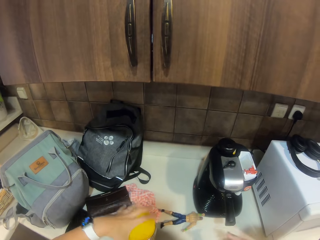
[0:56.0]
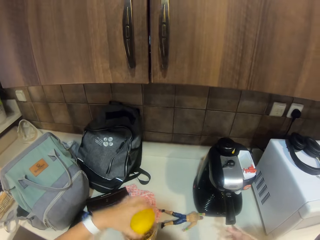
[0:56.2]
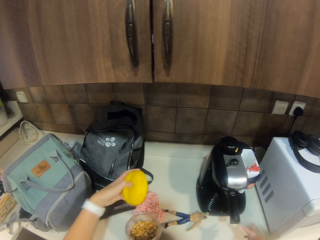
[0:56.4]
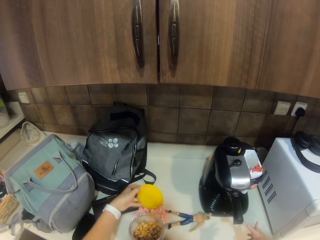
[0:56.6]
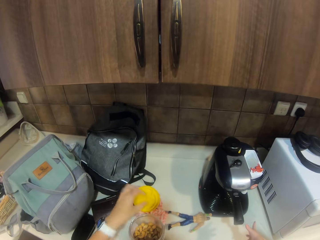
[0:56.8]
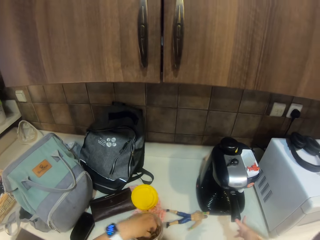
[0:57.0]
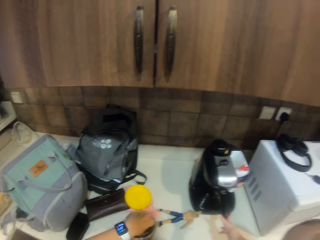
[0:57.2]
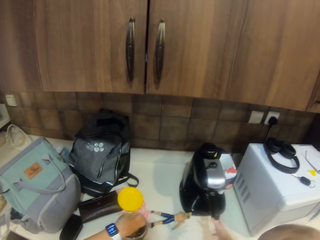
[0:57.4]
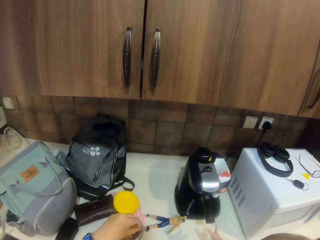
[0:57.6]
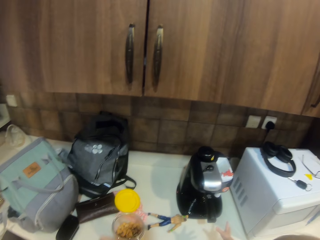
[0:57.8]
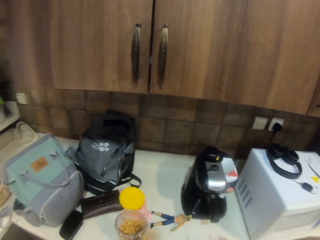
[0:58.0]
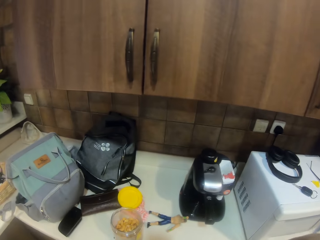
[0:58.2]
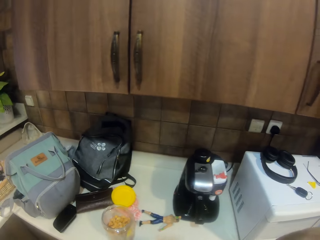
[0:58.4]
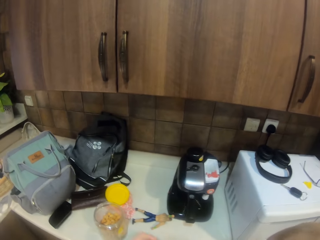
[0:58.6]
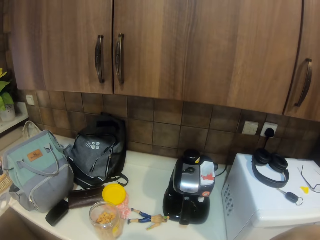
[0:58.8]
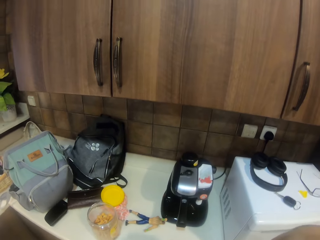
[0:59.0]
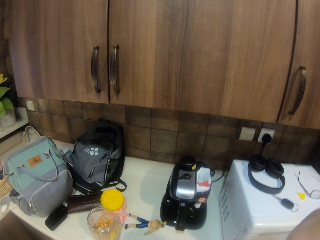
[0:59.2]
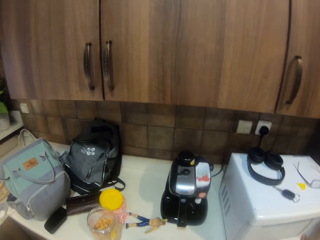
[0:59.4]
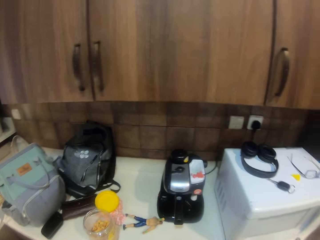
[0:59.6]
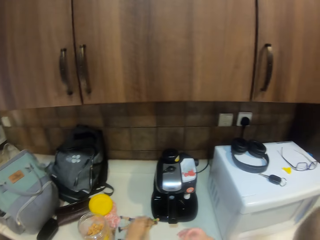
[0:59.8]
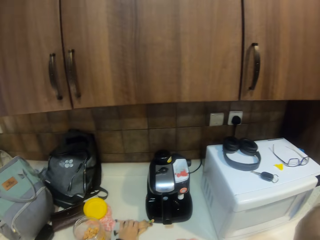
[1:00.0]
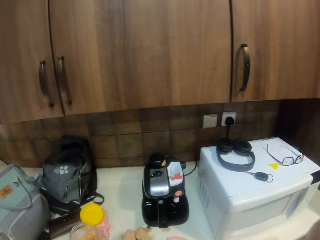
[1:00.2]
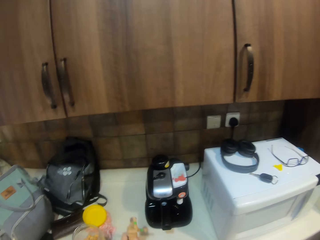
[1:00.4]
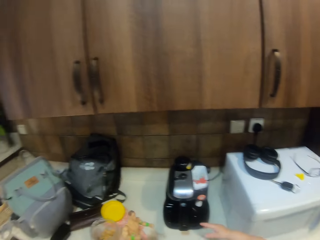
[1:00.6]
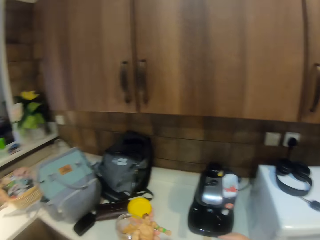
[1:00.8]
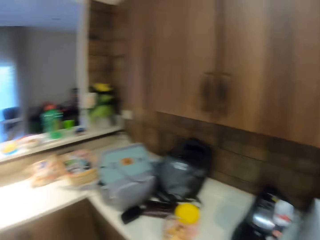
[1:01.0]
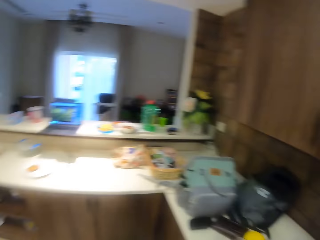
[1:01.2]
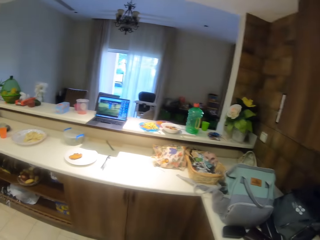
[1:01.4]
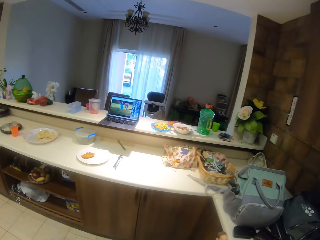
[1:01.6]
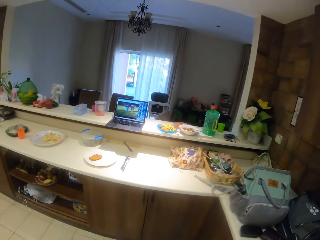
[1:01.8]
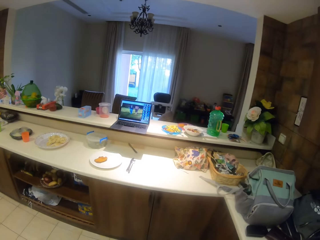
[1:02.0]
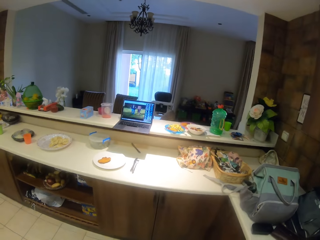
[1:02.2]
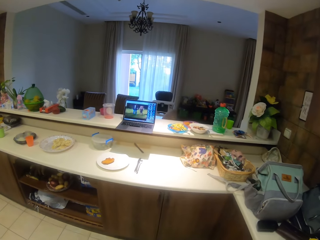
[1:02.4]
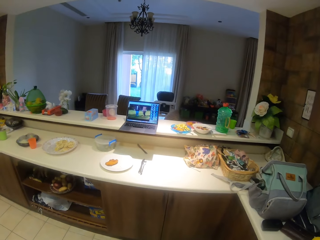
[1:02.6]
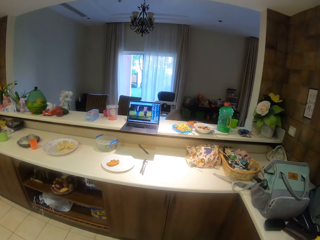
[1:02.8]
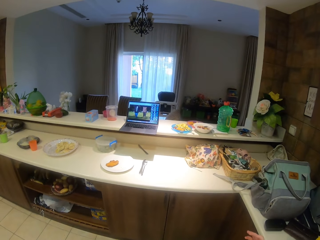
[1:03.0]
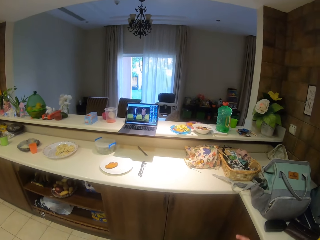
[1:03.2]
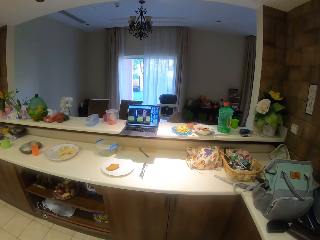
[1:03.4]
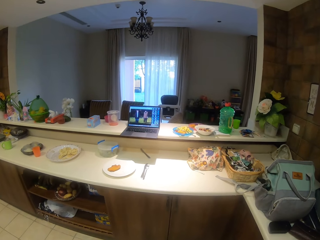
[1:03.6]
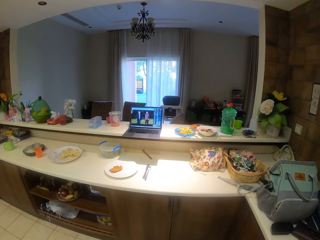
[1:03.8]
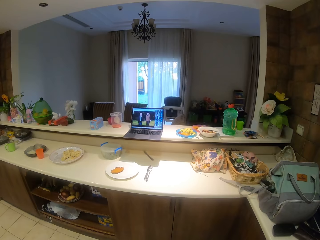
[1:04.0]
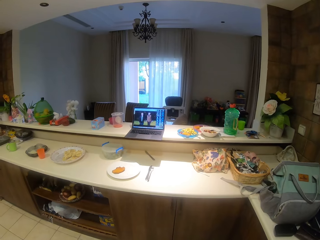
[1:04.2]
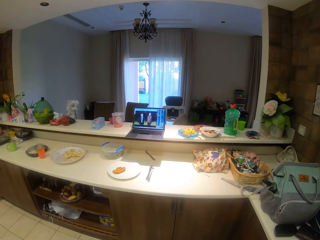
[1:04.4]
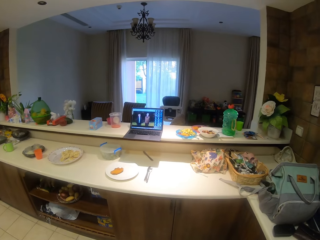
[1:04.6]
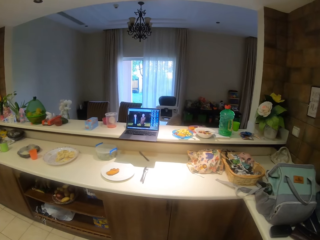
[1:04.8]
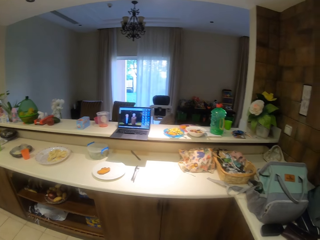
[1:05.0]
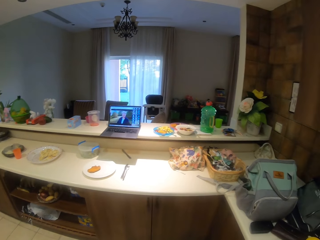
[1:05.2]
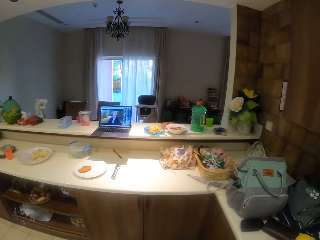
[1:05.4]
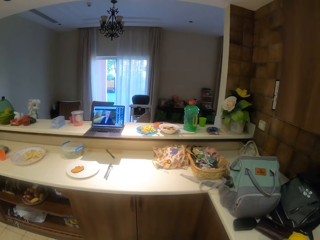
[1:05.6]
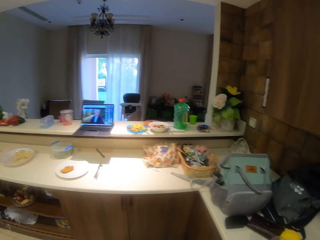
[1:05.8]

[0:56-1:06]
The camera wearer picks up the ground nut from the container. They eat the ground nut. They pick up a baby playing doll from the table. They carry the doll. They look around the house. They watch the video with a laptop. They turn around.

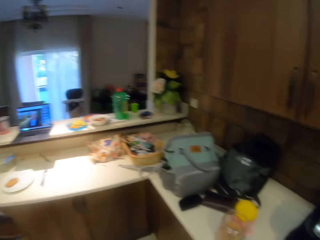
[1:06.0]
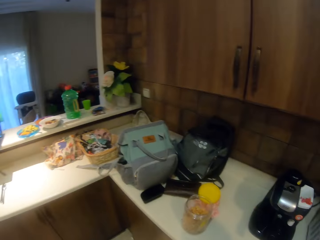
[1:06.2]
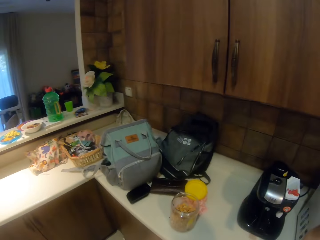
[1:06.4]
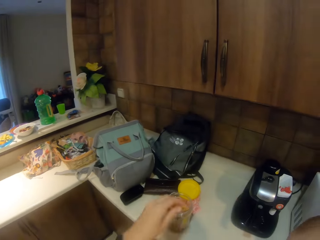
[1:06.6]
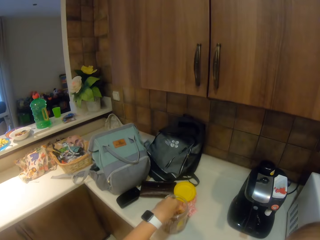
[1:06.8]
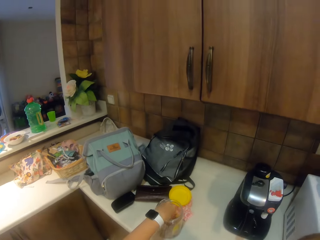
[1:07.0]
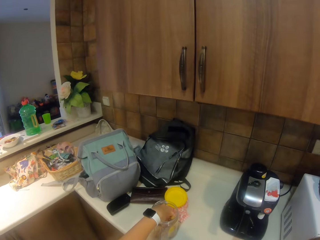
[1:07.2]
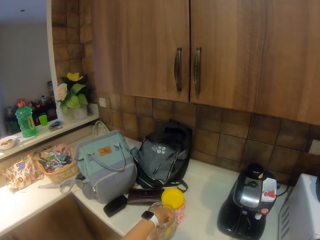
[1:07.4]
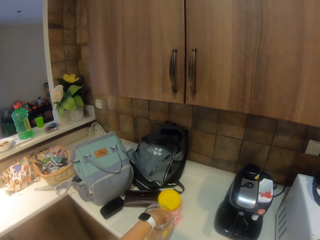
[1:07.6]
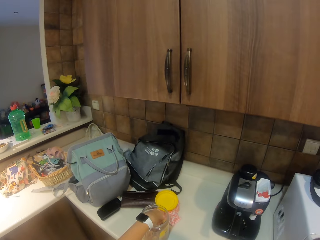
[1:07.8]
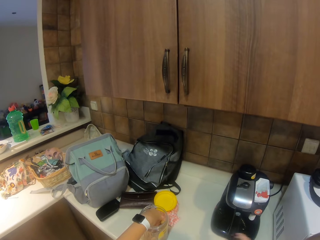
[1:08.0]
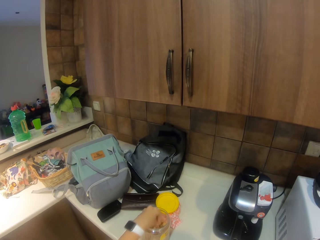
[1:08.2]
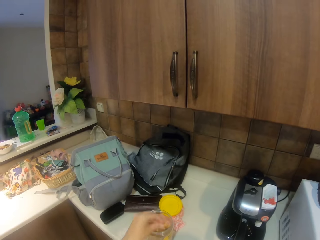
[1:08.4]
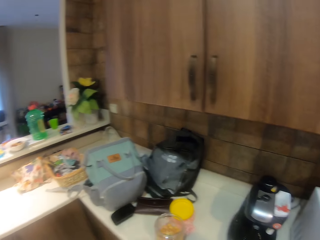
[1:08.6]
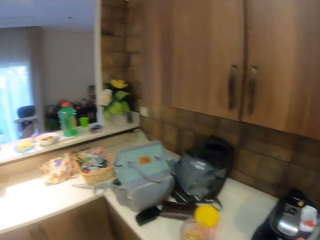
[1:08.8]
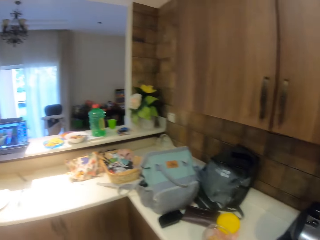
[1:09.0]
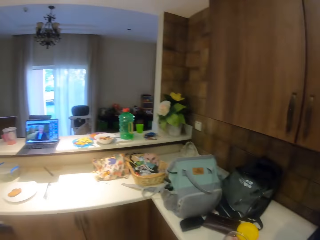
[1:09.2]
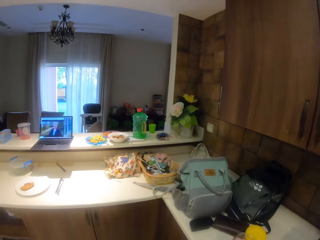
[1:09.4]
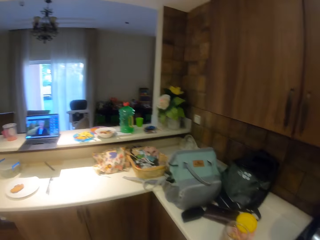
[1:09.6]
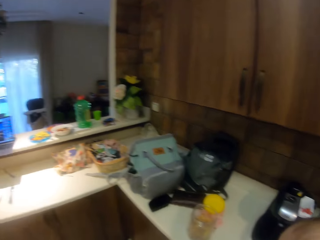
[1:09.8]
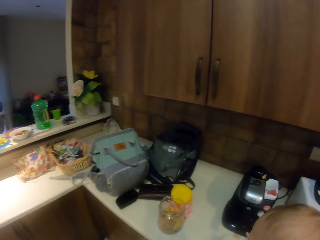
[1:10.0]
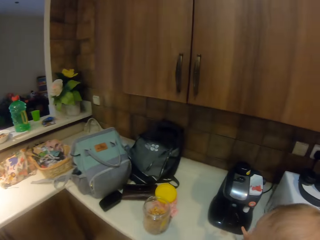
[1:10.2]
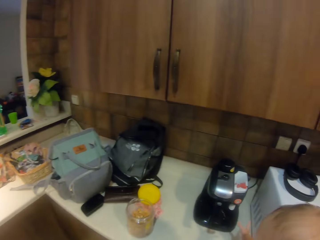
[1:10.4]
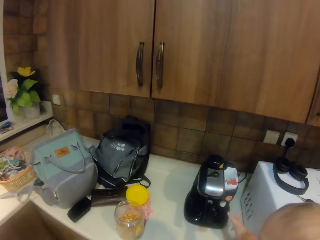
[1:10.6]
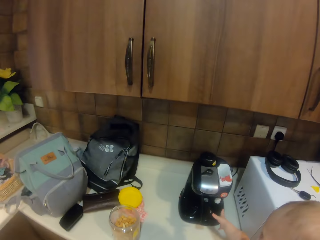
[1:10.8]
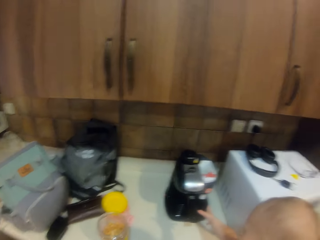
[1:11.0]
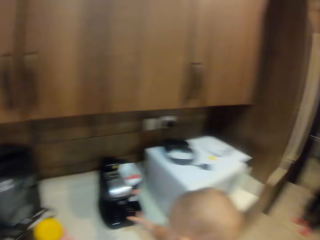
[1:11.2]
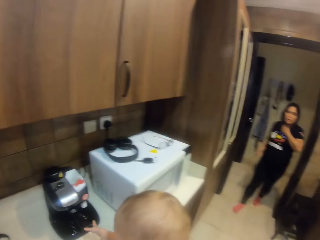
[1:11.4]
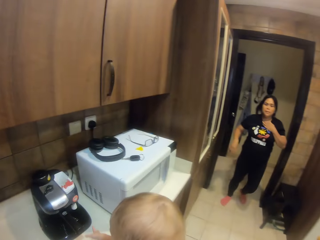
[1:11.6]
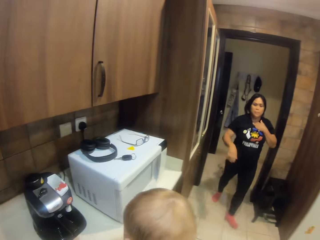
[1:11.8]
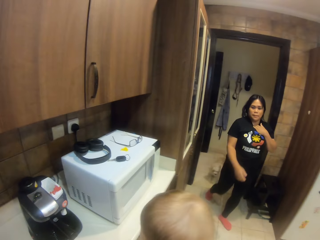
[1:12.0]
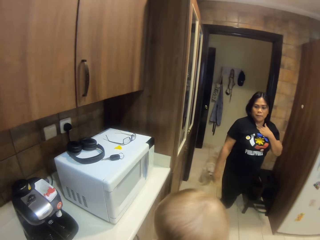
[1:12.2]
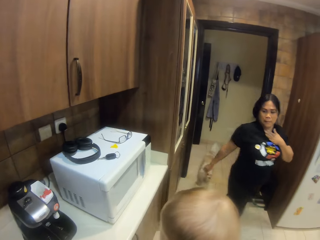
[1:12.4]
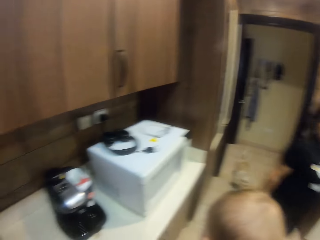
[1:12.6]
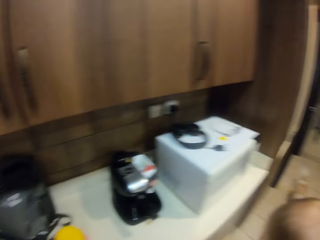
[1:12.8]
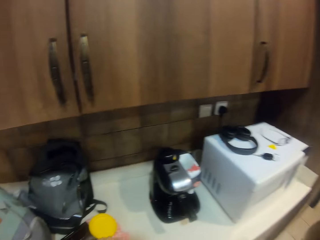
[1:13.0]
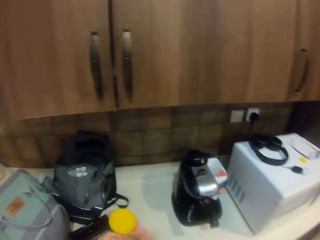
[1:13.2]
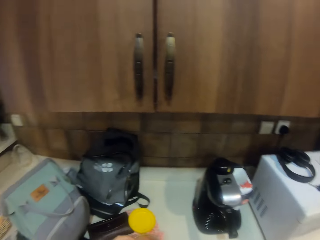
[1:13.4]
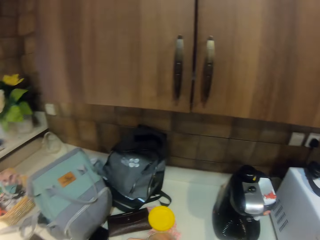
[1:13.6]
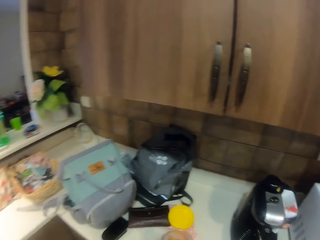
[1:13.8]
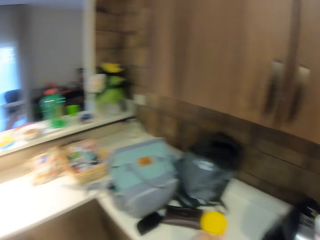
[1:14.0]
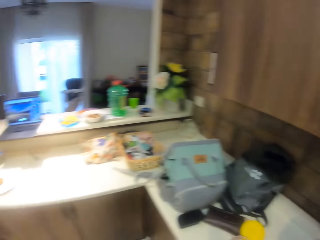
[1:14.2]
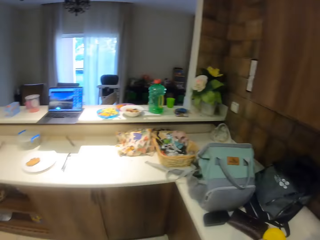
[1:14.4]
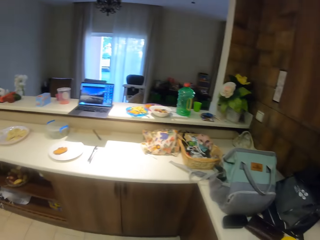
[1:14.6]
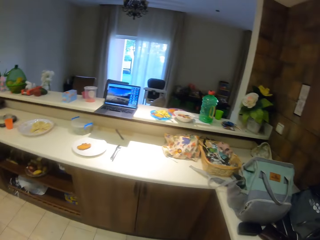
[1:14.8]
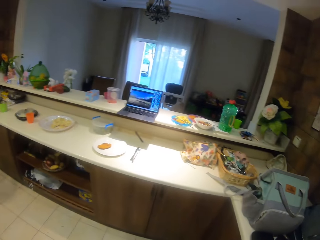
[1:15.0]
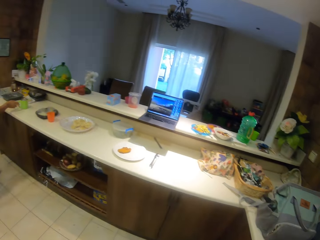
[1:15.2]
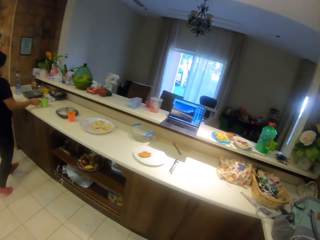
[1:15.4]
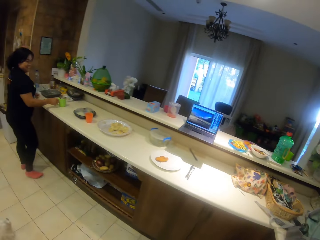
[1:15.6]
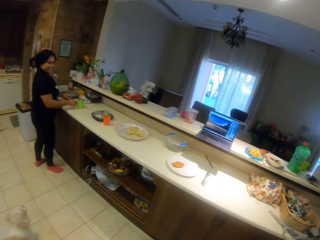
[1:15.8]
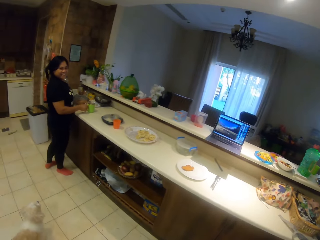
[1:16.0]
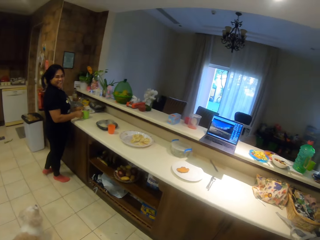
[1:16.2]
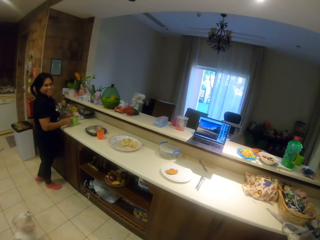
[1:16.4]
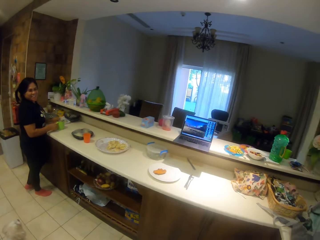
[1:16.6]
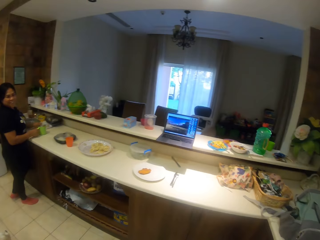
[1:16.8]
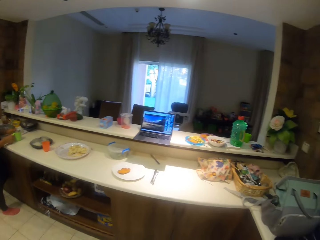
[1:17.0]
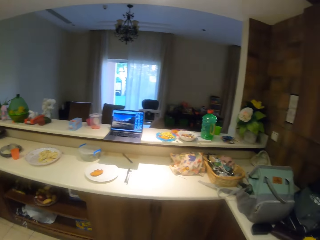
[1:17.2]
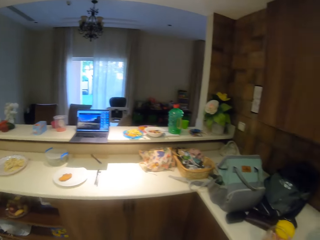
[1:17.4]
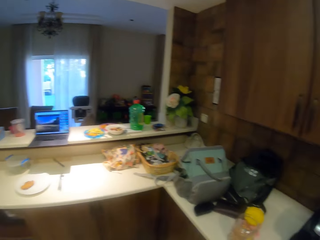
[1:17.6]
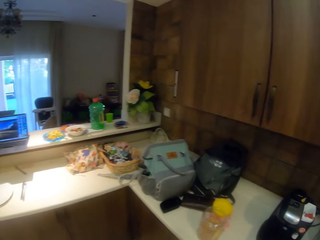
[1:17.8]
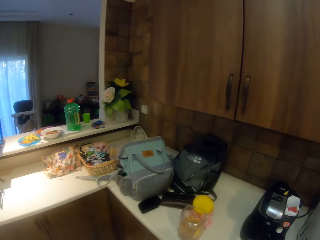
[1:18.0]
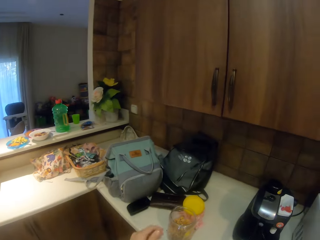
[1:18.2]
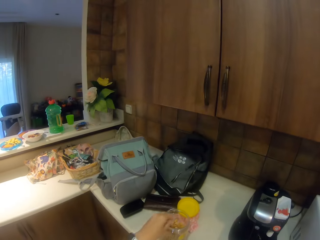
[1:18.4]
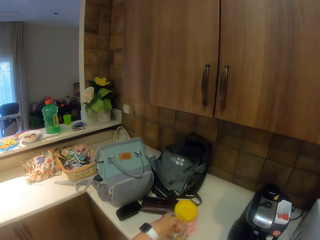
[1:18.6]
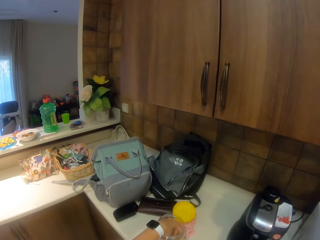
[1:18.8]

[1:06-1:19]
The camera wearer looks around the house. They pick up the ground nut from the container. They eat the ground nut. They look around the house. A person touches an electric jug. The camera wearer stares at a lady. The lady walks around the house. The lady passes the camera wearer and the other person. The camera wearer looks around the house. The lady laughs at the camera wearer.
